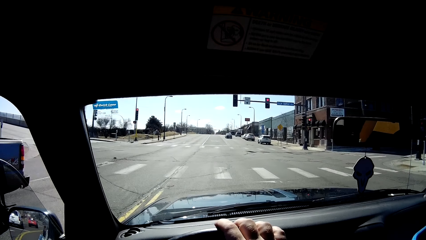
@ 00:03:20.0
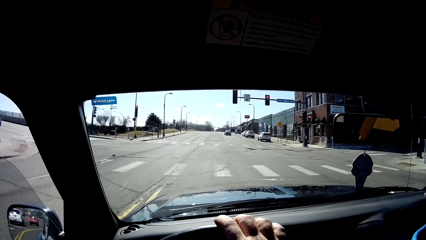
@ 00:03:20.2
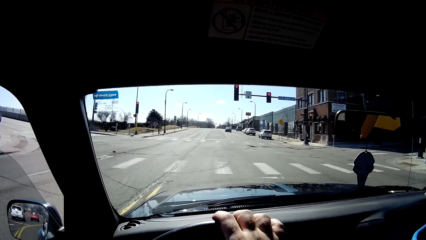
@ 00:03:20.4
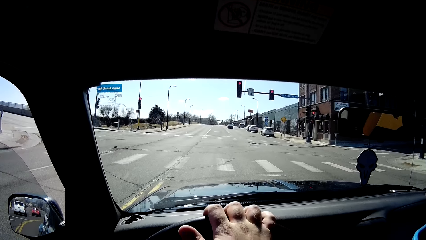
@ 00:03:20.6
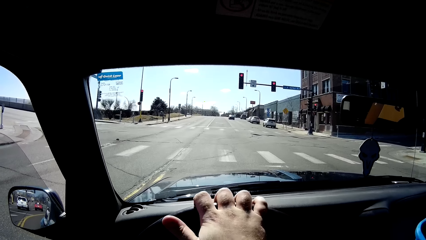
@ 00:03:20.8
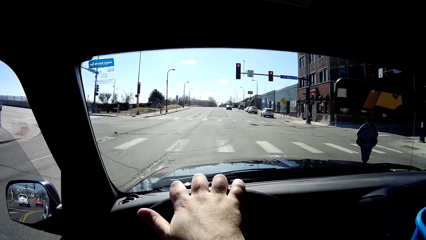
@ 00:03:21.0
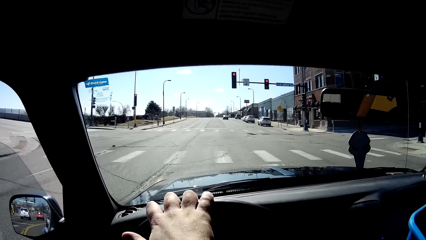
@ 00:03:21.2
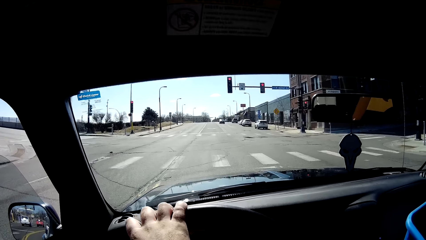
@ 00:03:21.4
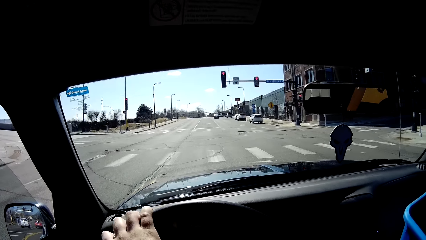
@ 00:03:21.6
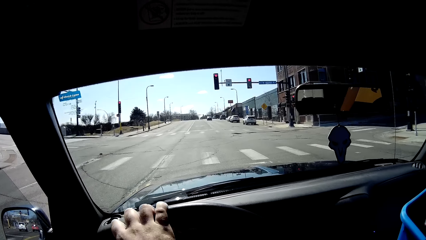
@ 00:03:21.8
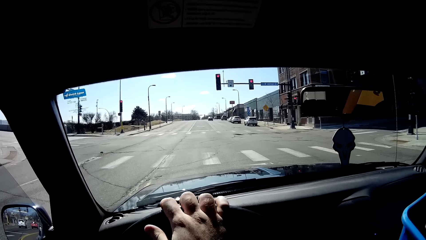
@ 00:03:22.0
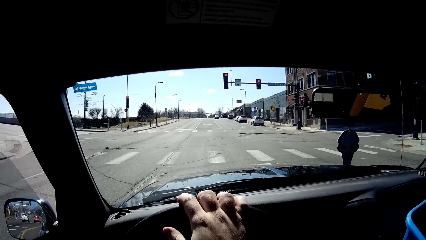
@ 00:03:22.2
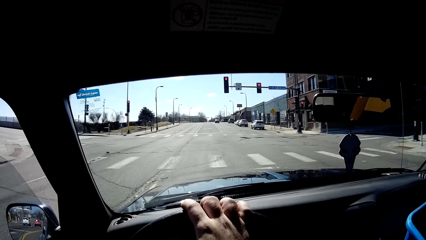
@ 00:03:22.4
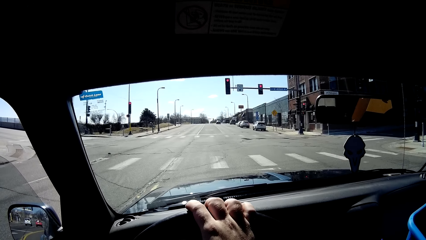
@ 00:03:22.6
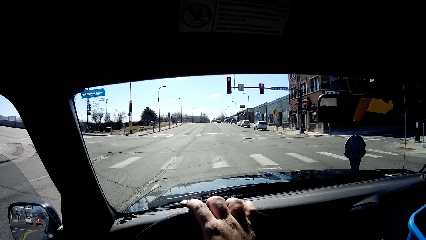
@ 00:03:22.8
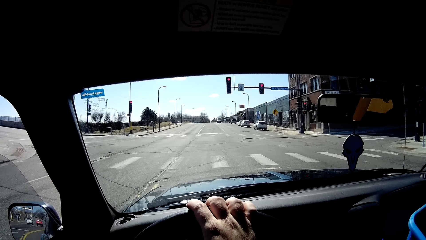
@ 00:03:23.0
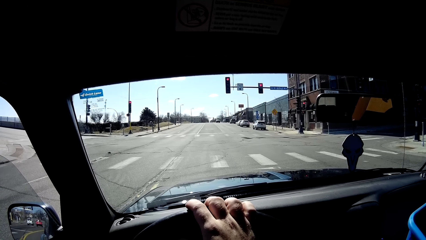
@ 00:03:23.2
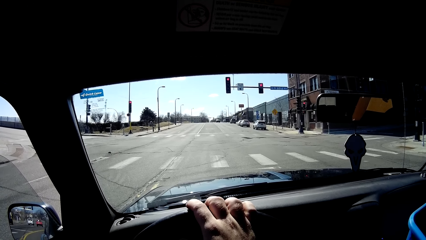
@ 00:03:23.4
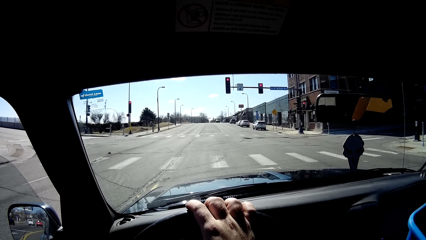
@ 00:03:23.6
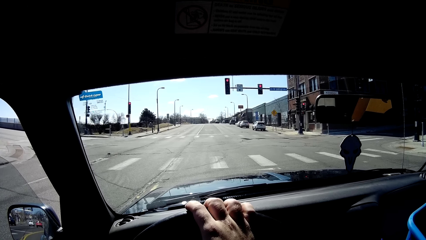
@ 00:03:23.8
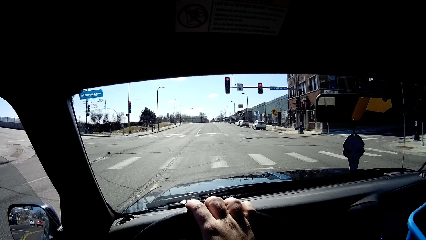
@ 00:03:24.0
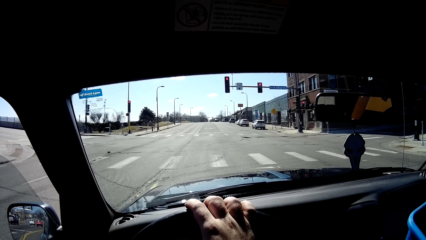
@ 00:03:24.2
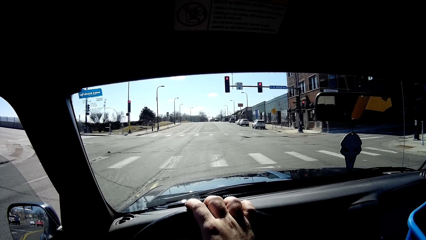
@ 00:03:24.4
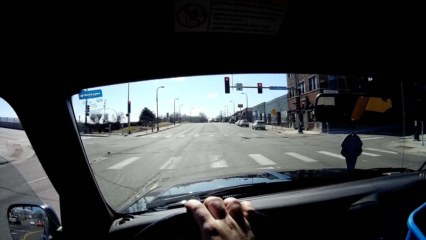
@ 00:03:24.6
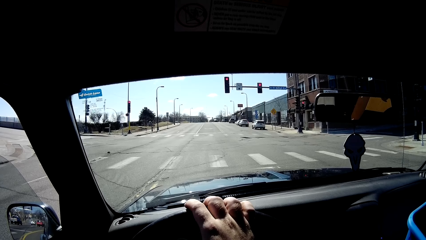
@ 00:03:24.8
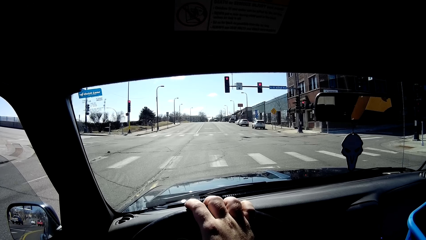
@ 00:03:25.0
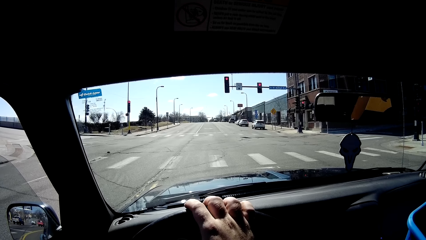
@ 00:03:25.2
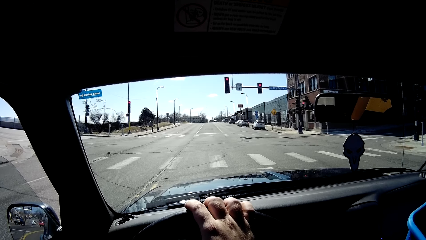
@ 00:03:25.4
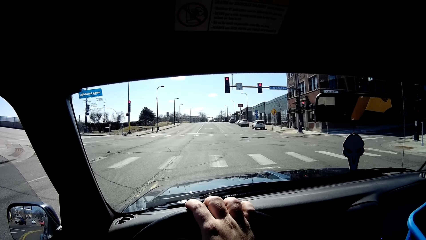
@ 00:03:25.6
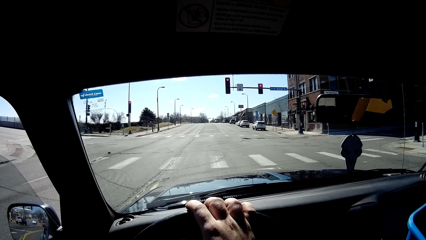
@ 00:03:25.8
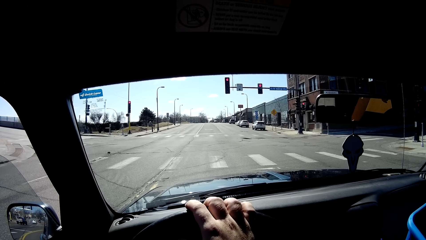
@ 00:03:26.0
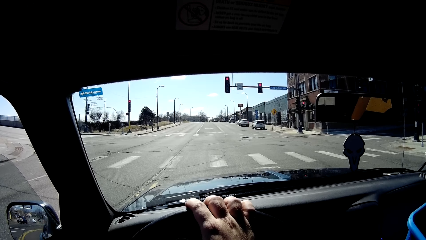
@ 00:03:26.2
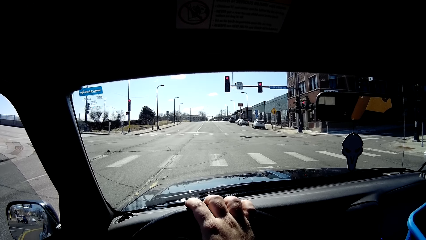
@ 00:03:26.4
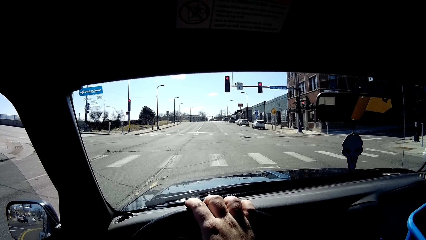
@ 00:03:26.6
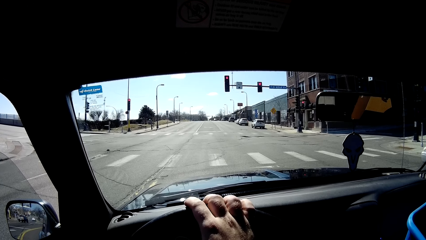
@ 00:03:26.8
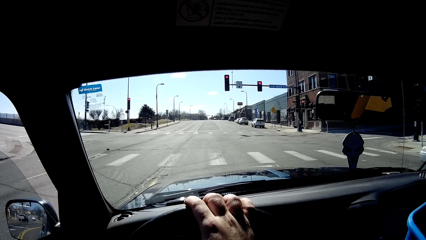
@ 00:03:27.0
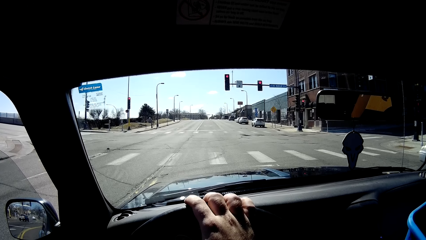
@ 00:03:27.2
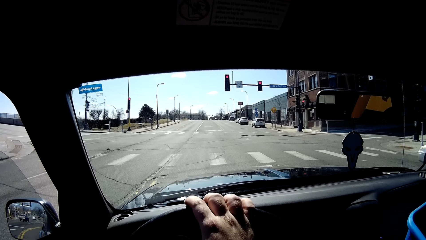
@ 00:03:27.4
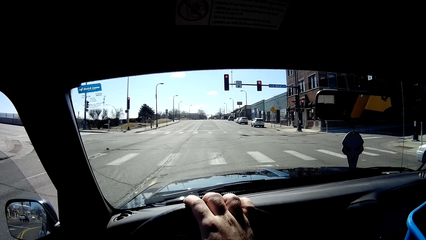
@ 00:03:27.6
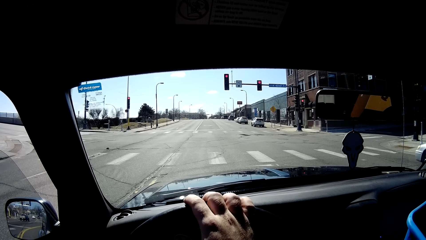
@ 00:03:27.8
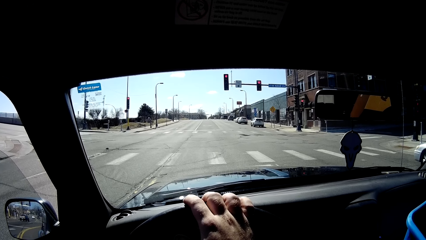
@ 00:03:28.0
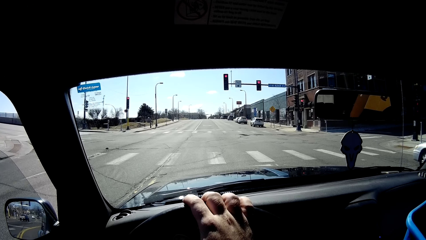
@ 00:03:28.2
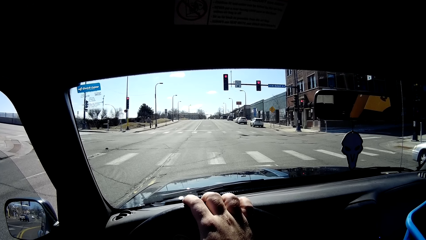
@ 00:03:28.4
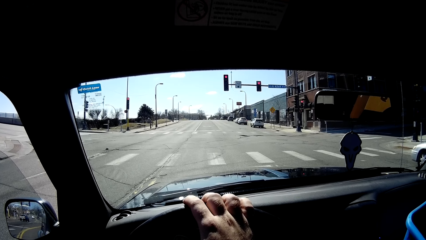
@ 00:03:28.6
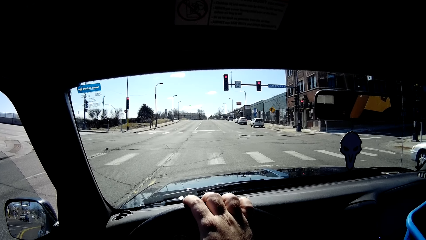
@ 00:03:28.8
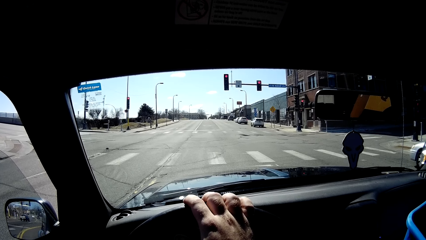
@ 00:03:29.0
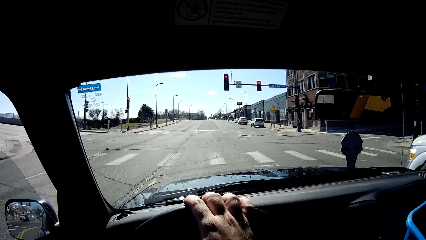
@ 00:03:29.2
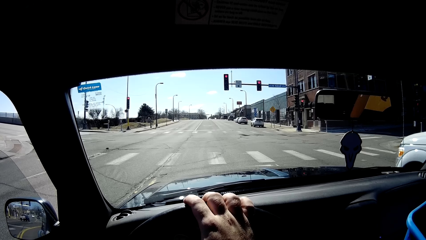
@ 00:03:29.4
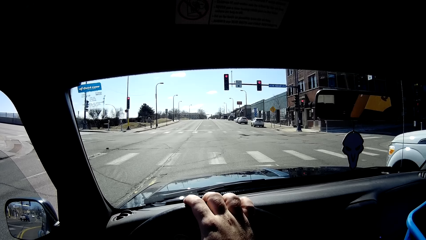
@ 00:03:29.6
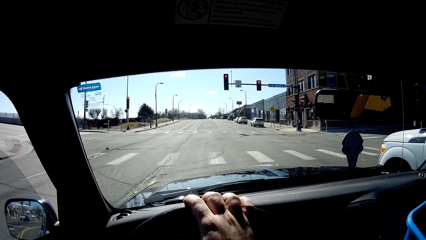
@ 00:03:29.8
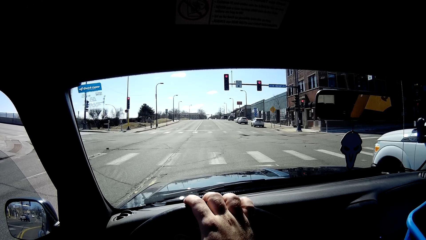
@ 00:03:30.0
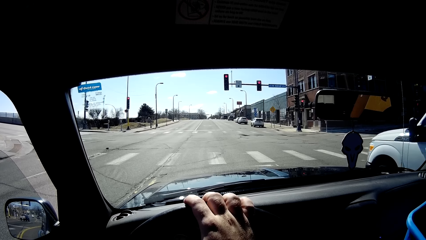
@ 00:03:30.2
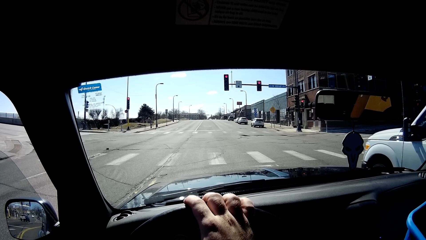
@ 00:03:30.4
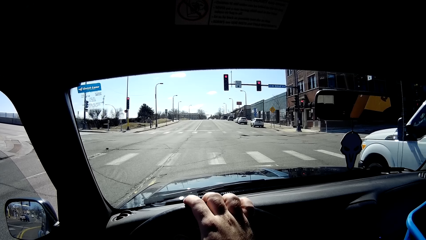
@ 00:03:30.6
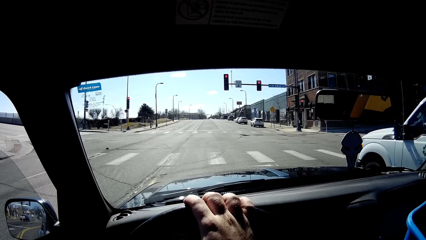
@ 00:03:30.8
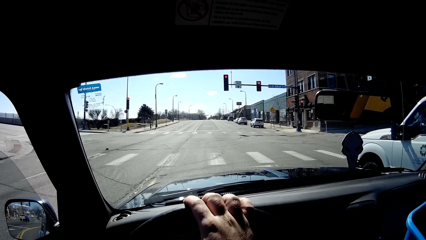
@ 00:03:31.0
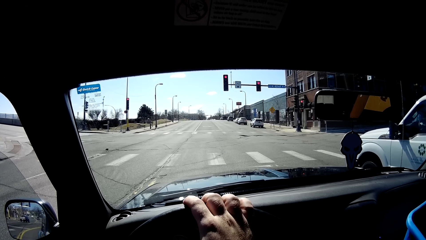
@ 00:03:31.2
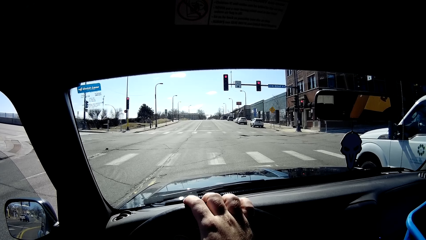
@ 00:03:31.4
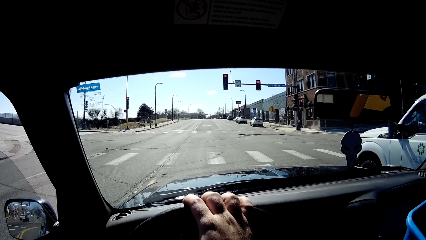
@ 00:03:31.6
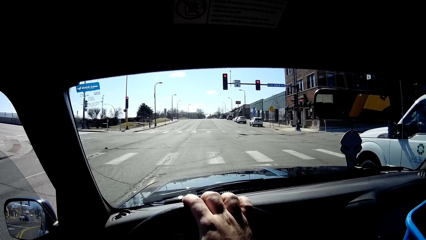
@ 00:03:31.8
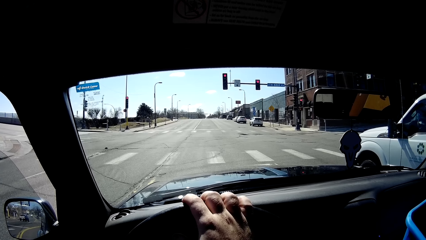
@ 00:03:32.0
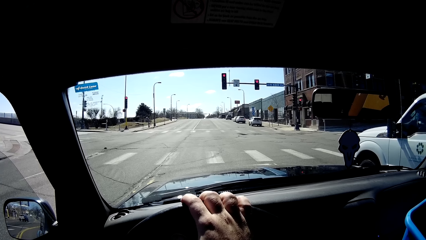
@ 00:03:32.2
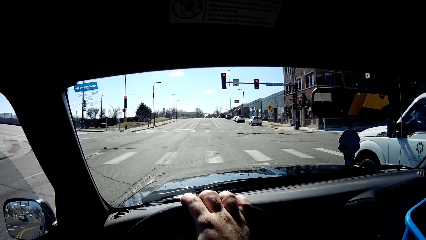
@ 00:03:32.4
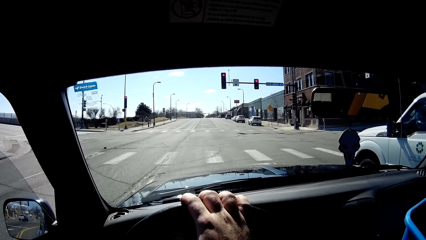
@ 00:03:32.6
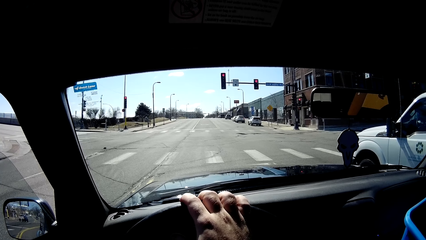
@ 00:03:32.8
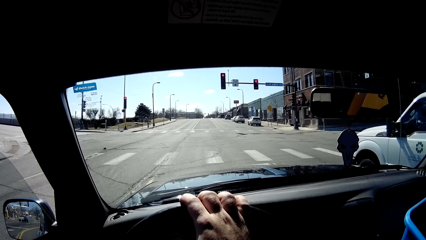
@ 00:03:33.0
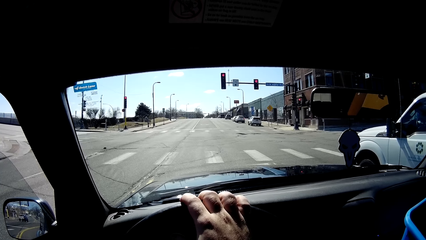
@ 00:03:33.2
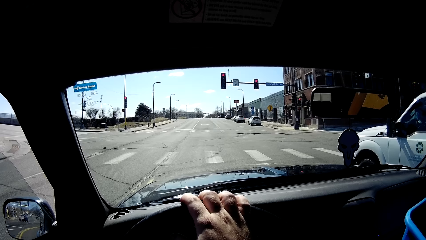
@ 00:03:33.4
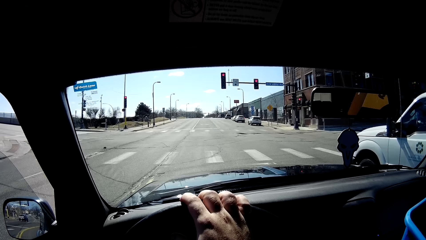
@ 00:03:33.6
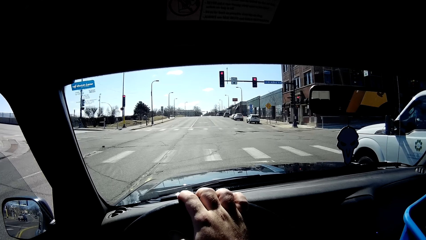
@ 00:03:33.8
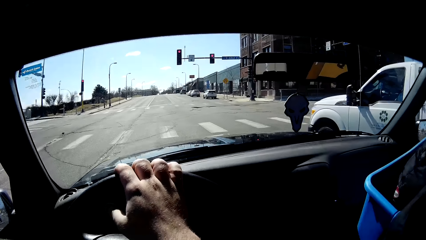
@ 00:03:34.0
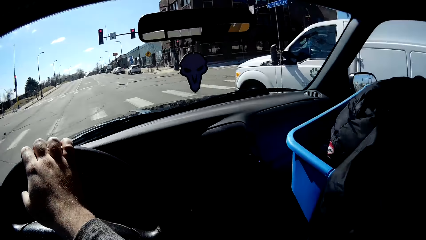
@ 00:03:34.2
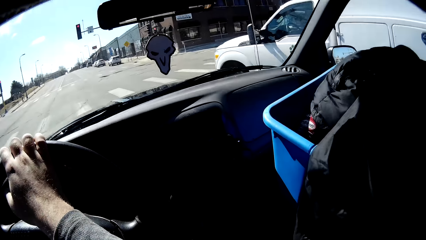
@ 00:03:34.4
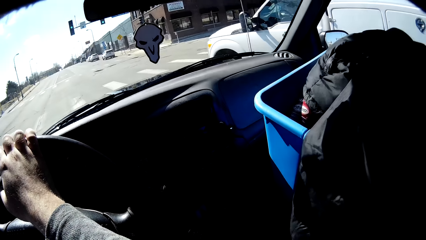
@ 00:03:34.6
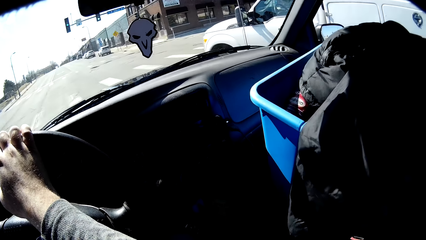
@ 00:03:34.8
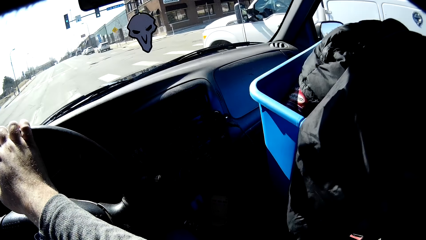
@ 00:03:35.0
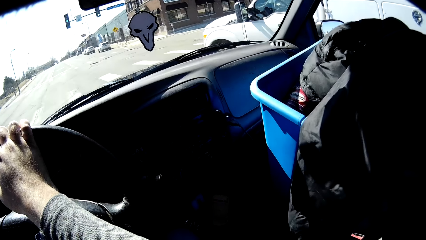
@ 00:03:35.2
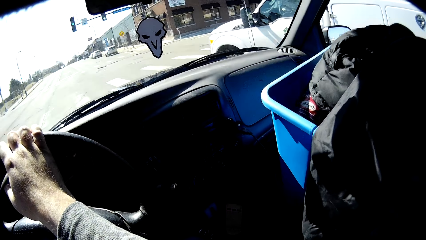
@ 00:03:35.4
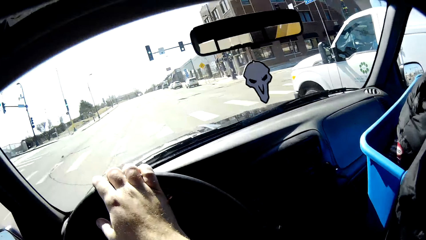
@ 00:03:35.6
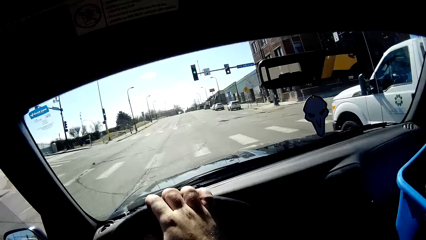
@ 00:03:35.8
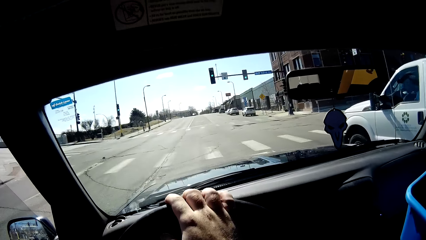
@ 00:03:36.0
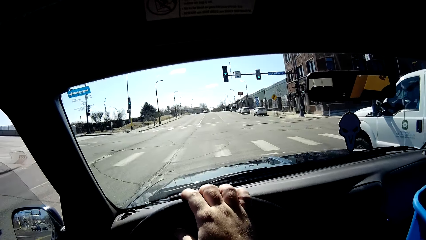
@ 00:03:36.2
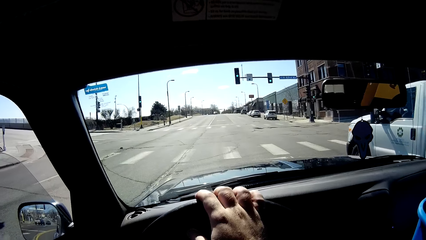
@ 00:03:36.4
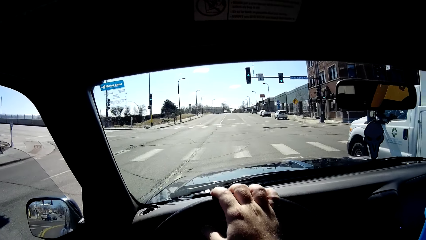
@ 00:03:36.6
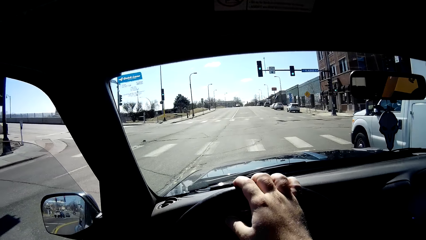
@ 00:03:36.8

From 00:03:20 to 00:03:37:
The camera wearer stops driving. He looks at the traffic lights. He turns his head and stares around the car.
